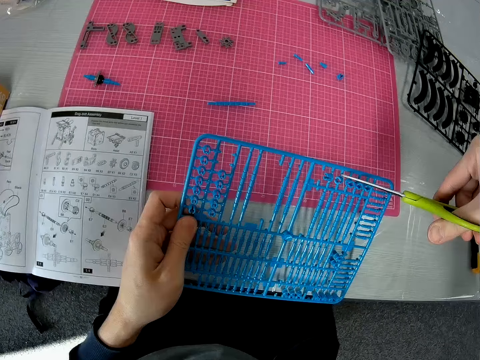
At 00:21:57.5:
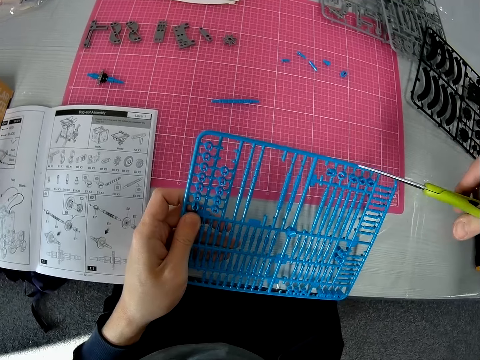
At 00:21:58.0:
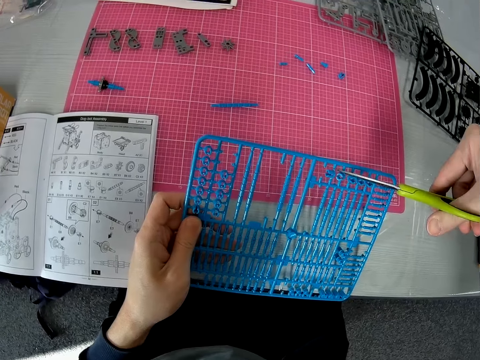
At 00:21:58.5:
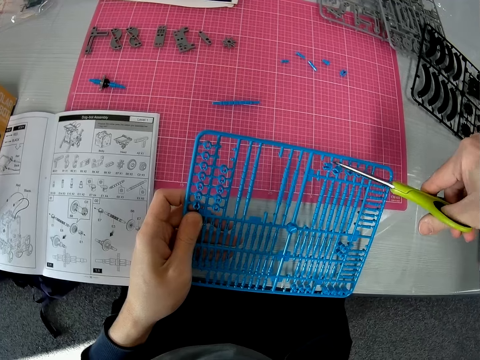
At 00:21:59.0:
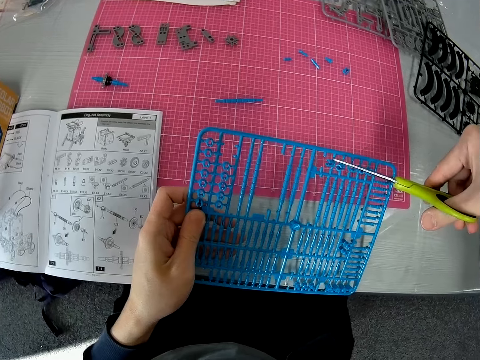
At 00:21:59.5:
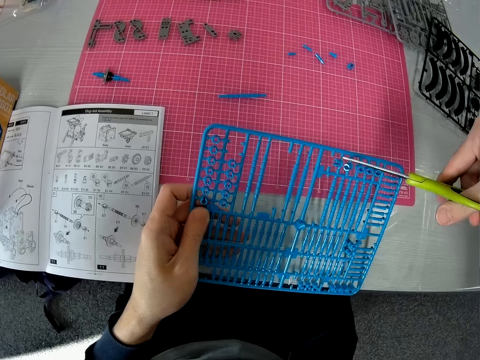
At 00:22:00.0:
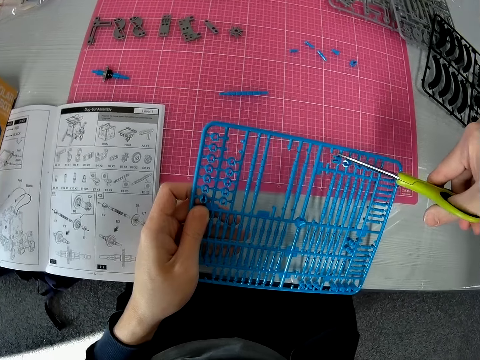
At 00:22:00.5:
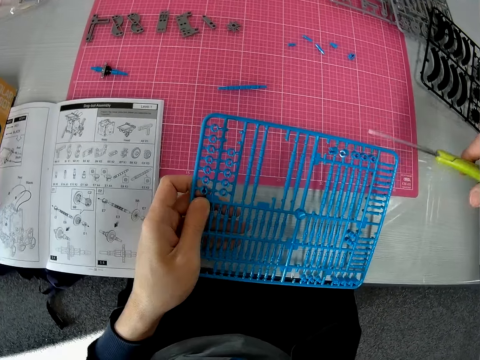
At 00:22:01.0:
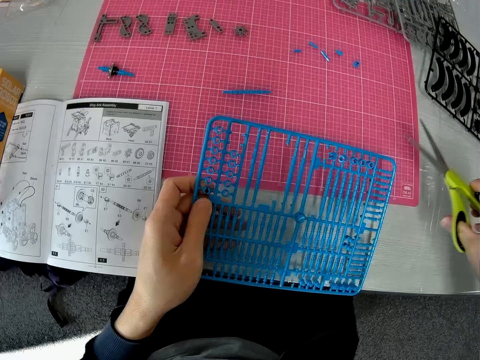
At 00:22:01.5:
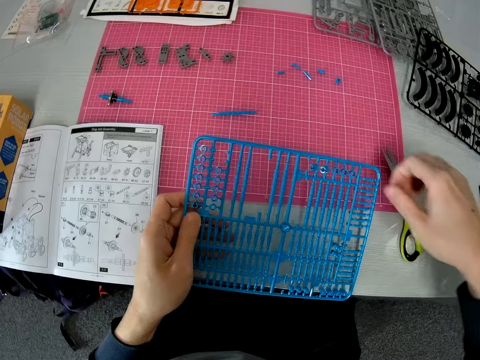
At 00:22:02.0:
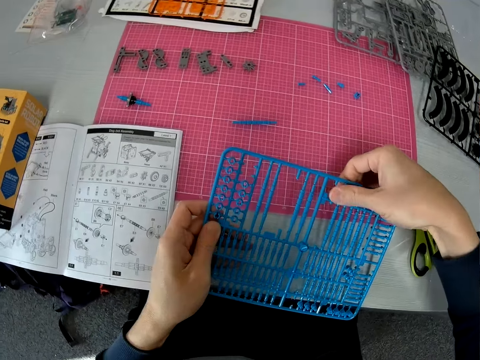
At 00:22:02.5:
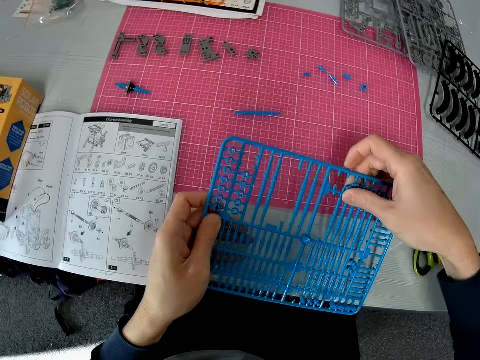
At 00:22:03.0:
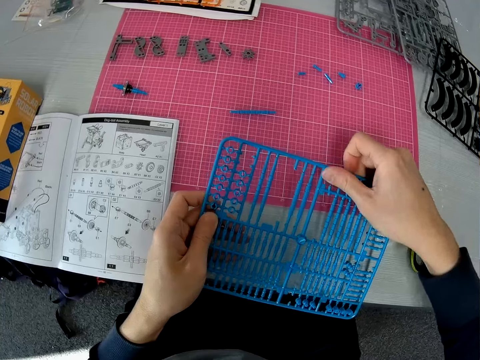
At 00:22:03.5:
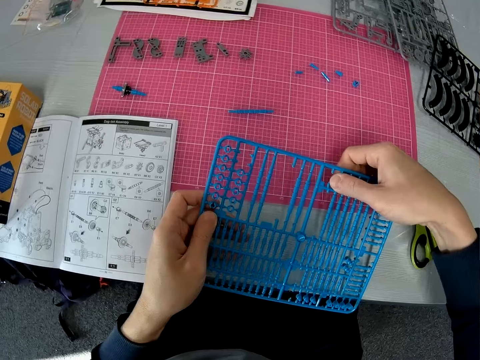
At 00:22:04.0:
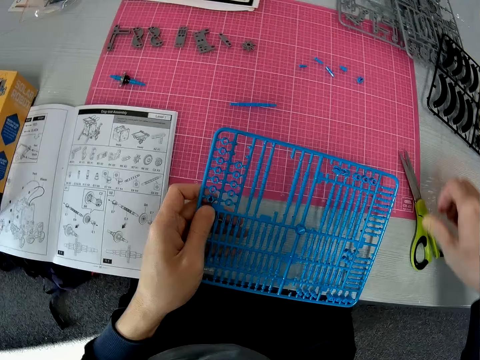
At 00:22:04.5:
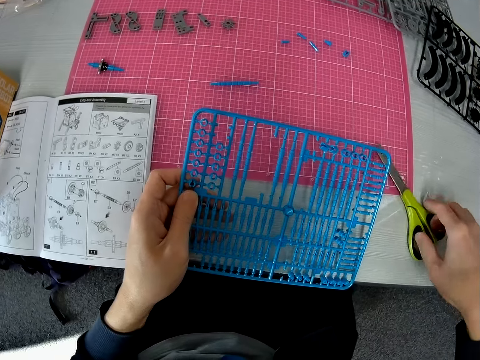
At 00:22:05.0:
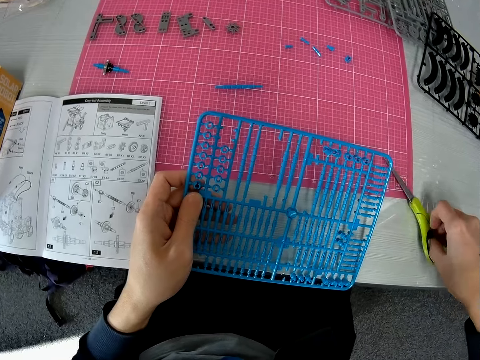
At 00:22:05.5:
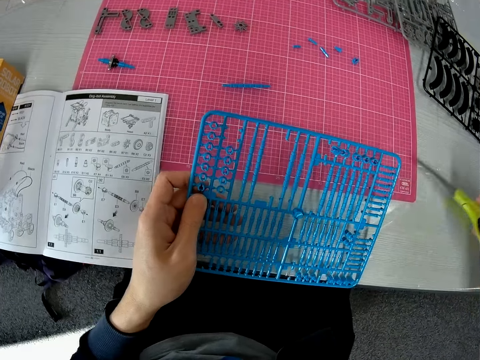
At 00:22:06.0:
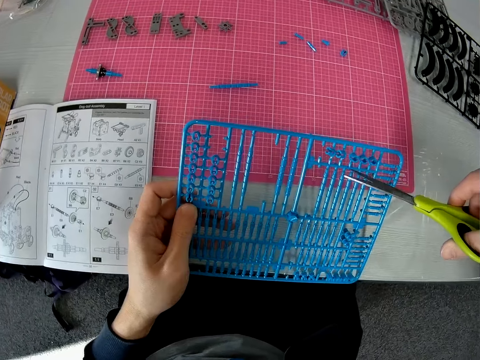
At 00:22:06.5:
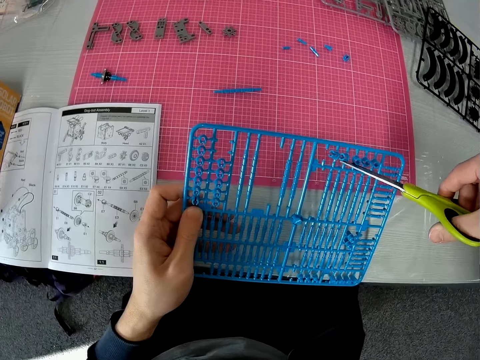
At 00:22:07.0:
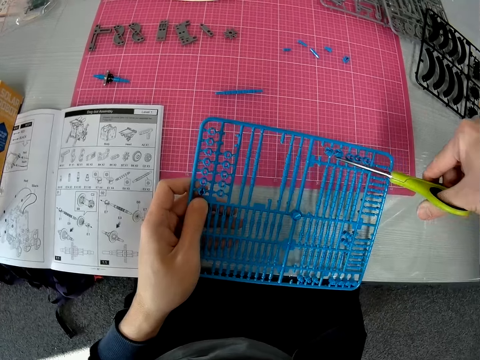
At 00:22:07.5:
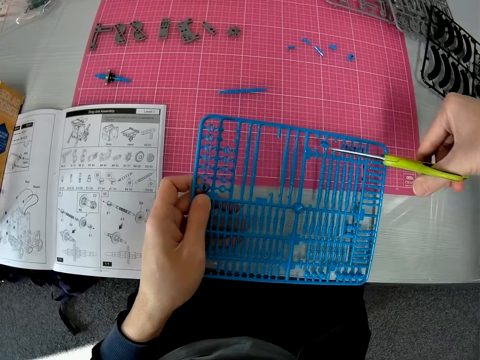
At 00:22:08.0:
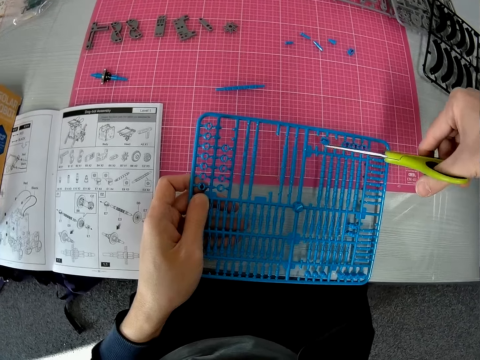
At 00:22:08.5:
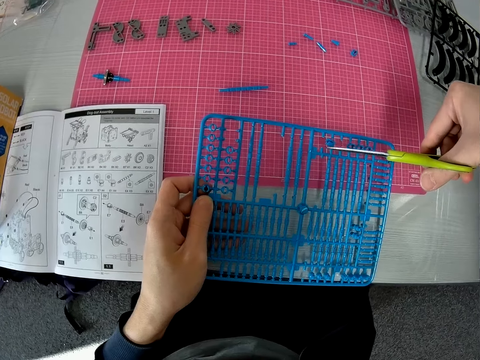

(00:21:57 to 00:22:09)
The camera wearer cuts the upper side of two pieces from the model kit. They drop the scissors in the right hand on the table. They press the upper side of the model kit. They rotate the piece on the frame with the right hand. They take the scissors from the table with the right hand. They cut the lower side of the two pieces from the model kit.

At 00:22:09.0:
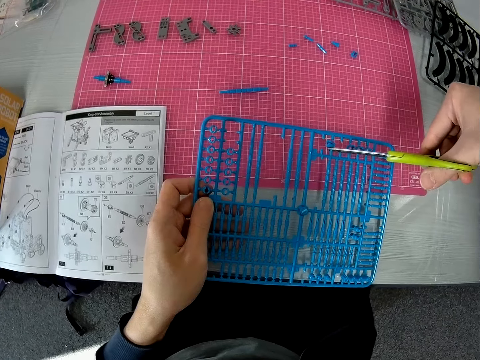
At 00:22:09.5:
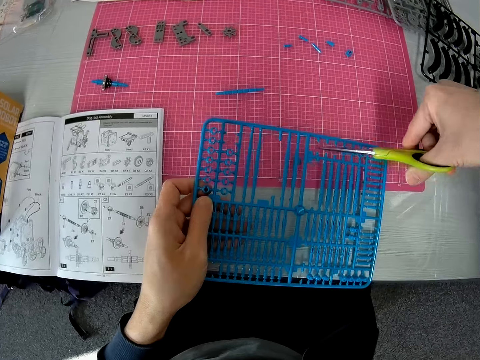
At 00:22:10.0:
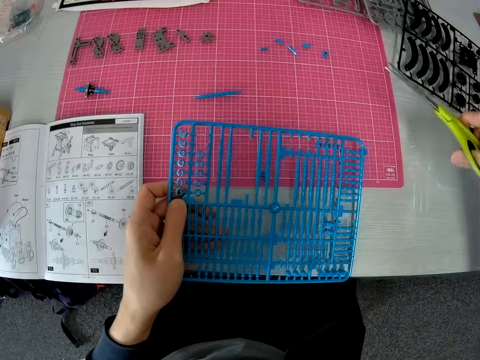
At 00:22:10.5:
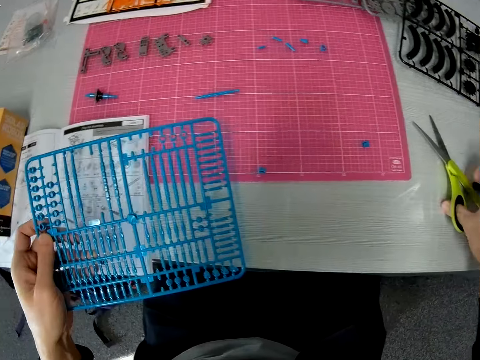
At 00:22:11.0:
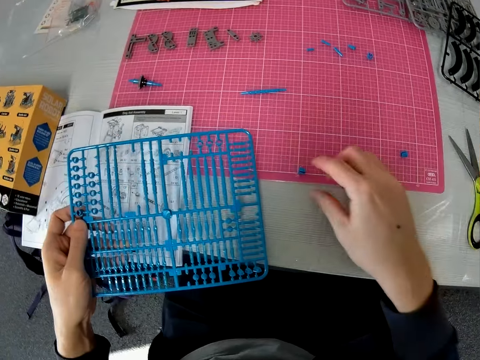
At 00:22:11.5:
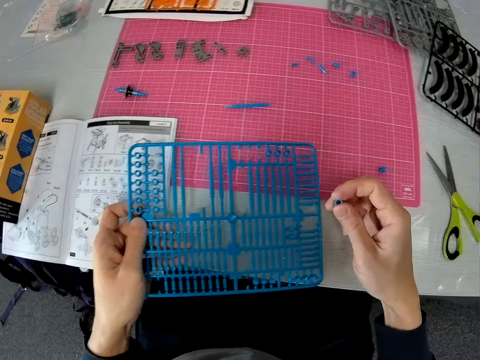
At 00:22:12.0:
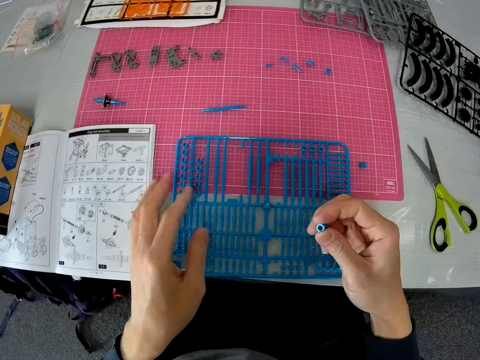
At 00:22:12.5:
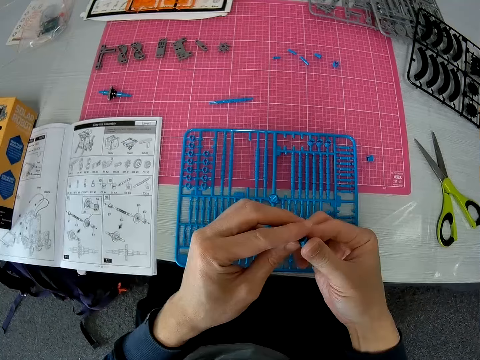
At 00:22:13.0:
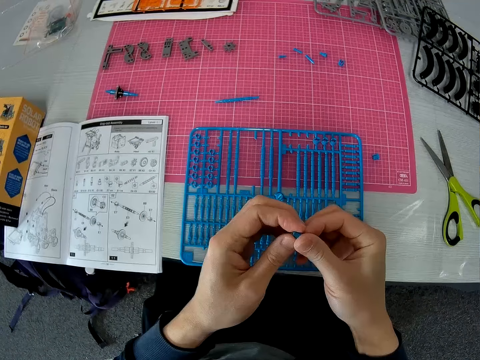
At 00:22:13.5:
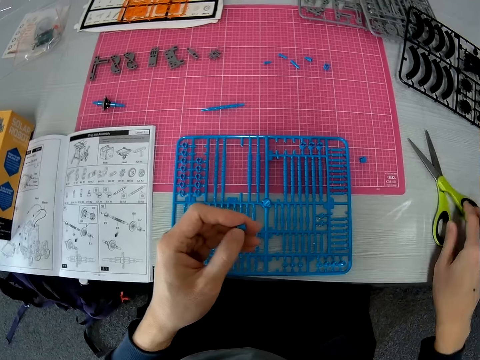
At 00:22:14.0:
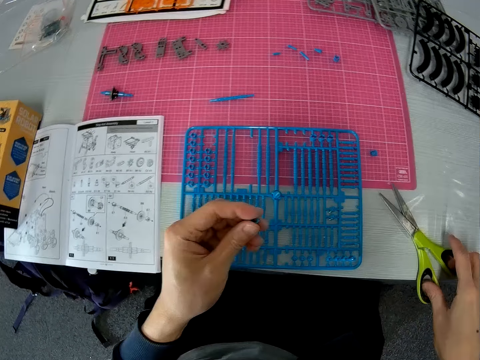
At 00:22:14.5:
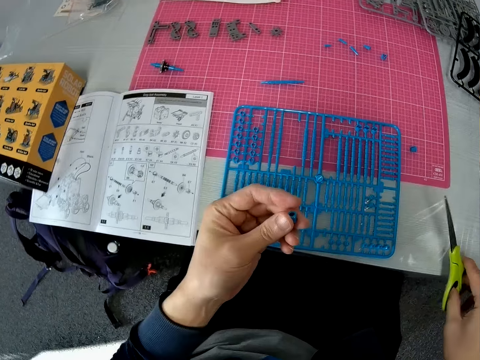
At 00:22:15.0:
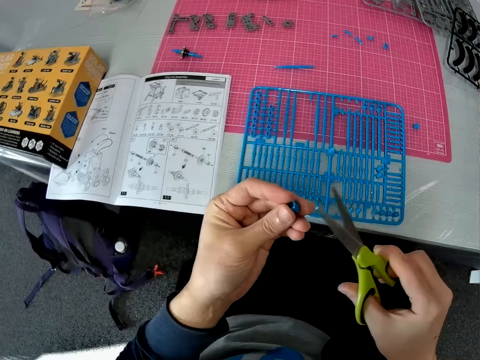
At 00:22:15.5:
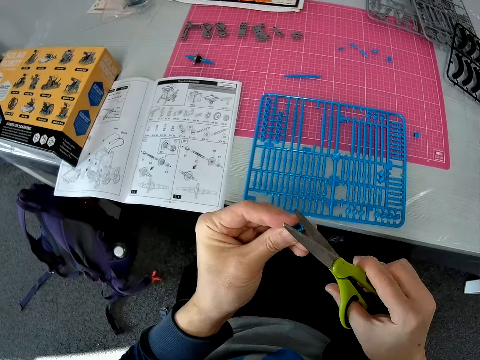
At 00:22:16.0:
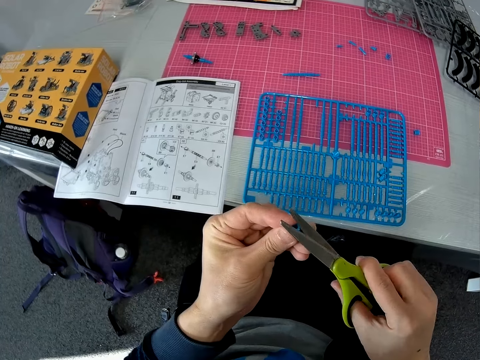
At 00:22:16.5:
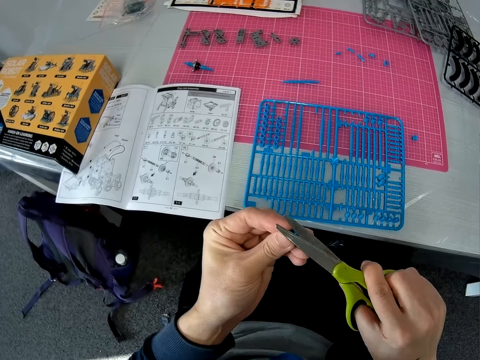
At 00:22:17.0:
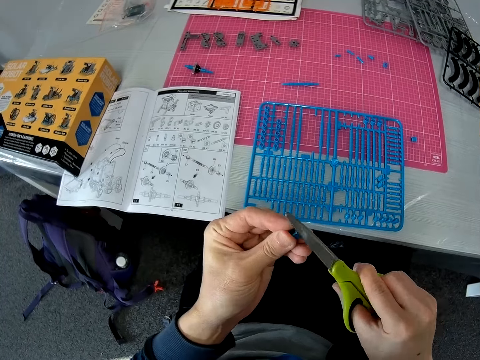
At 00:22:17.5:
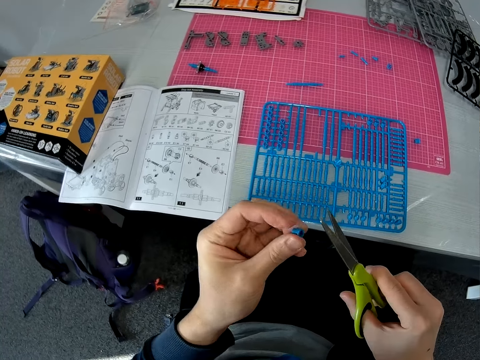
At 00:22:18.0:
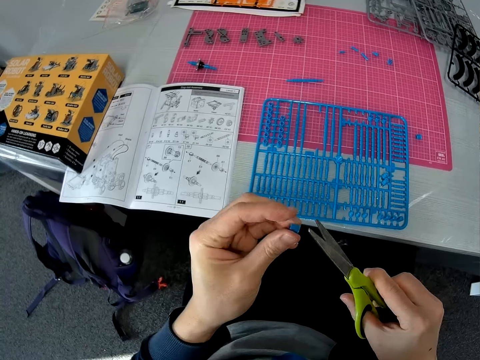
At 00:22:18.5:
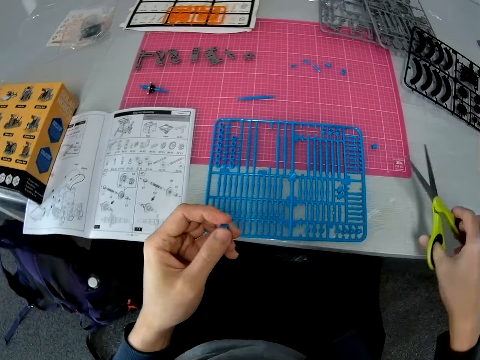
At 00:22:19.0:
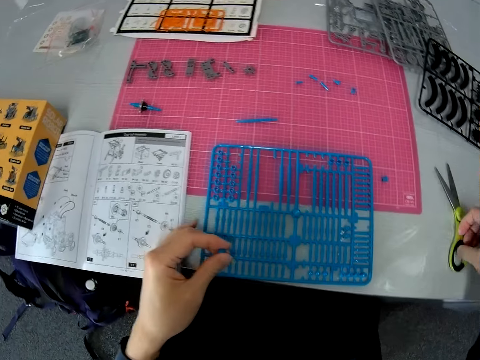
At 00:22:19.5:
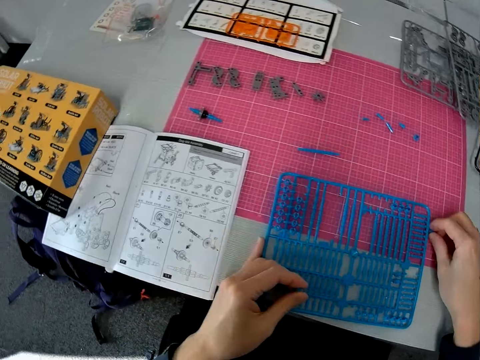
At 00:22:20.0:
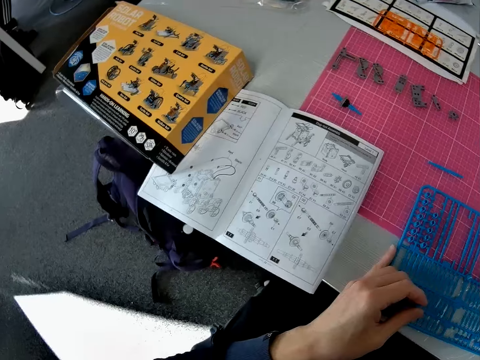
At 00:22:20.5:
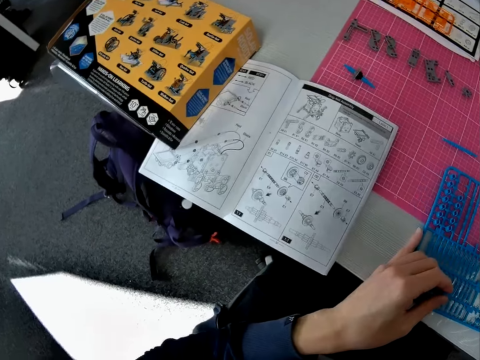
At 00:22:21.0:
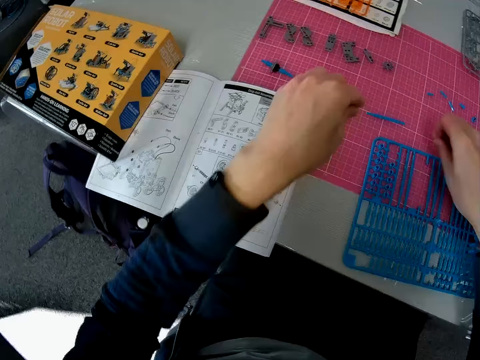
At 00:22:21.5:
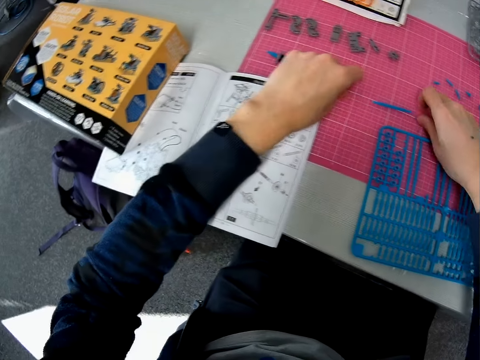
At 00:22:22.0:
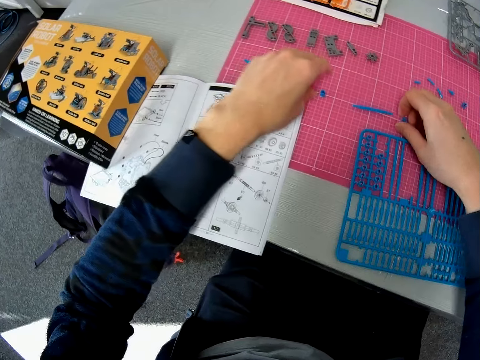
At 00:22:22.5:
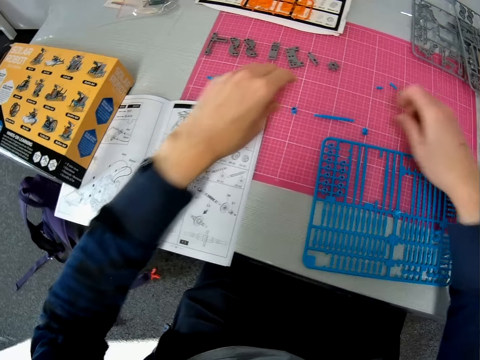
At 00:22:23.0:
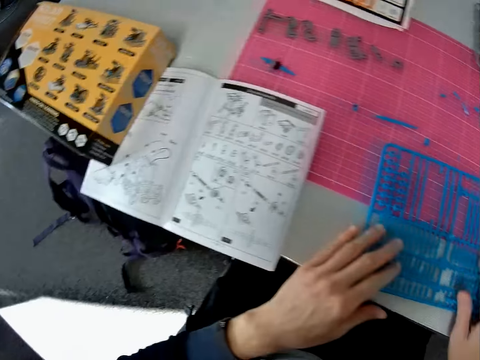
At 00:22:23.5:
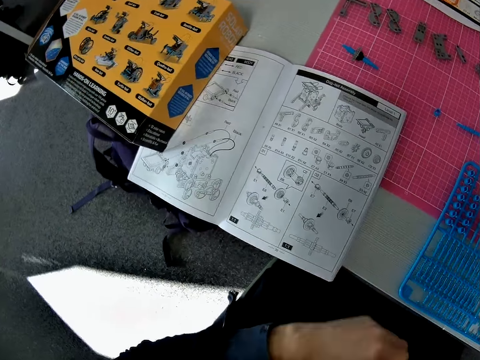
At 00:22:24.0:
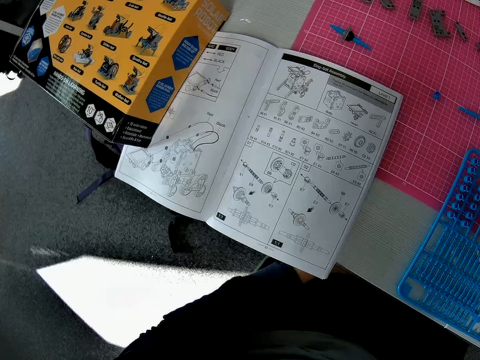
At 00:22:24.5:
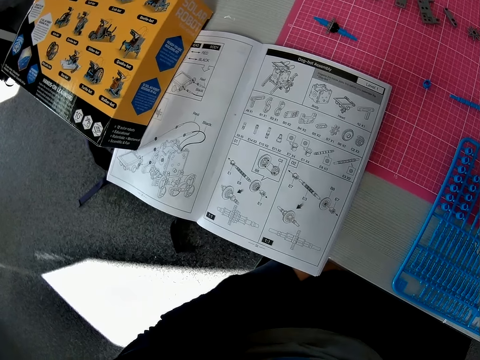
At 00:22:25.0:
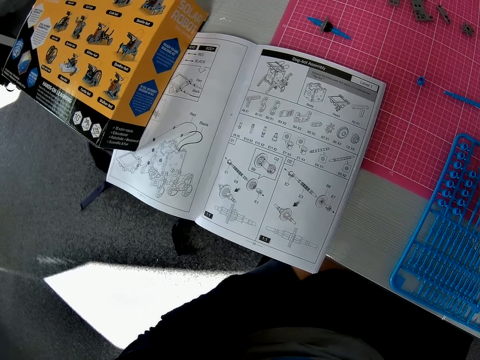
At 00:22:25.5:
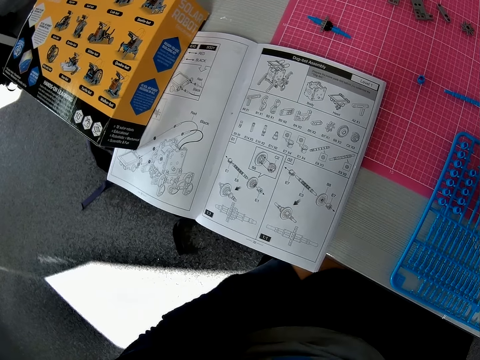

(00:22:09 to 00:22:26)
The camera wearer drops the scissors in his right hand on the table. He picks one of the two pieces from the cutting mat with his right hand. He drops the model kit in his left hand on the table. He switches the piece from his right hand to his left hand. He takes the scissors from the table with his right hand. He trims the piece with the scissors. He drops the scissors in his right hand on the table. He adjusts the model kit to the right on the cutting mat. He picks the last of the two pieces from the cutting mat with his right hand. He drops the two pieces in both hands beside the kit pieces at the upper side of the cutting mat. He touches the model kit slightly. He holds the frame-like pieces on the table with both hands. He continues to check the models in the model kit manual. He drops his left hand down the table.
